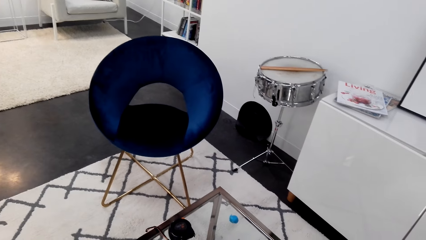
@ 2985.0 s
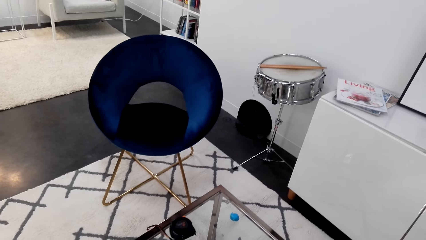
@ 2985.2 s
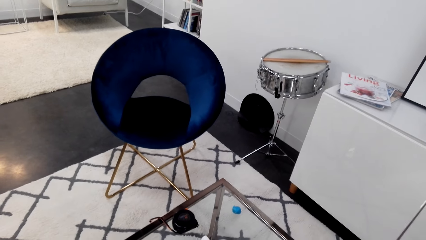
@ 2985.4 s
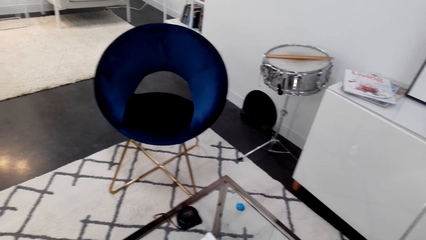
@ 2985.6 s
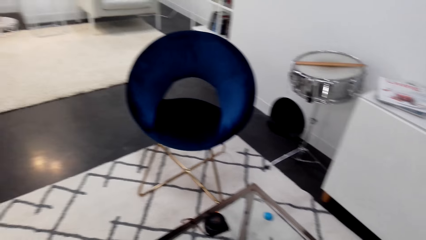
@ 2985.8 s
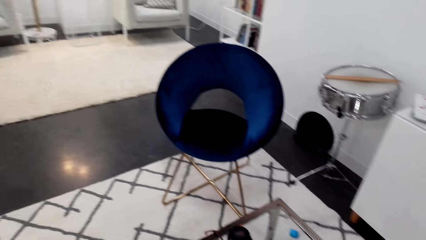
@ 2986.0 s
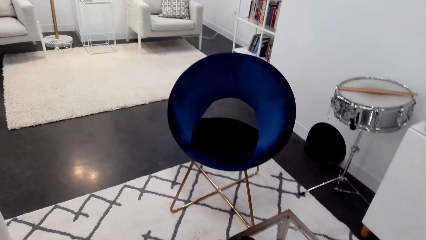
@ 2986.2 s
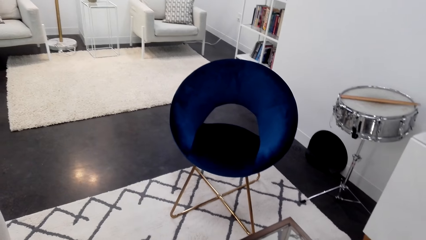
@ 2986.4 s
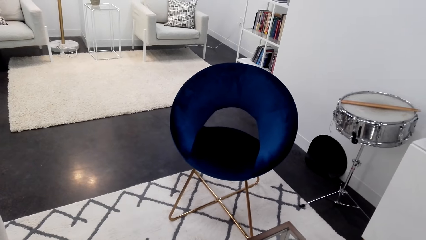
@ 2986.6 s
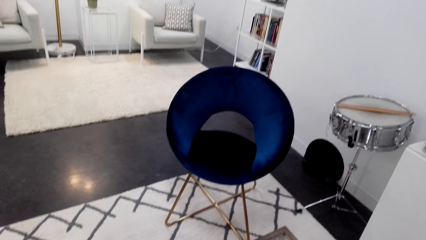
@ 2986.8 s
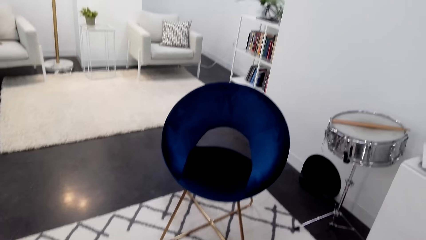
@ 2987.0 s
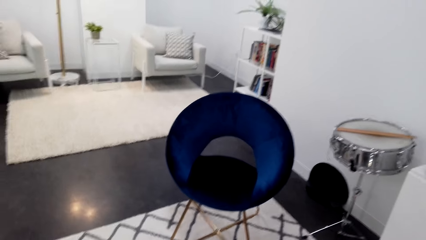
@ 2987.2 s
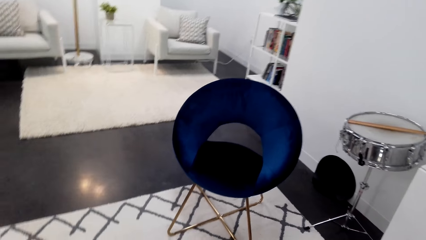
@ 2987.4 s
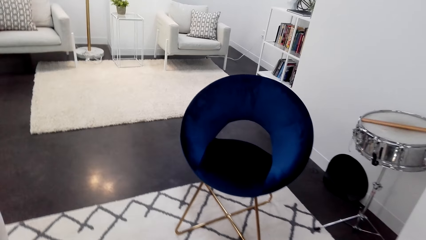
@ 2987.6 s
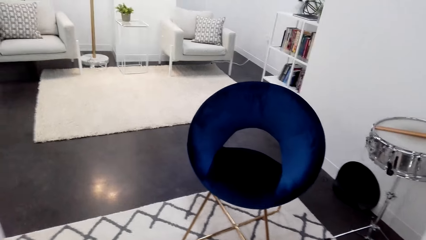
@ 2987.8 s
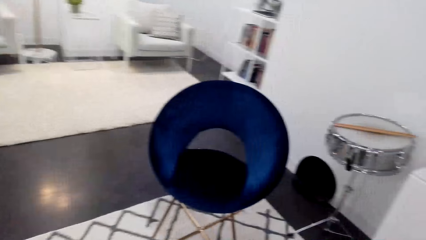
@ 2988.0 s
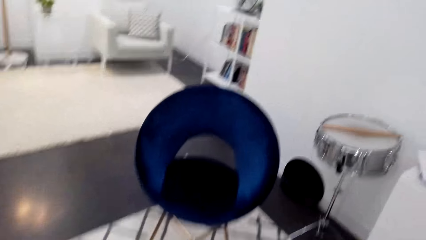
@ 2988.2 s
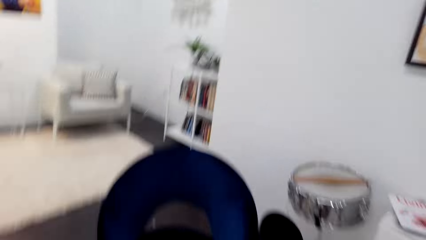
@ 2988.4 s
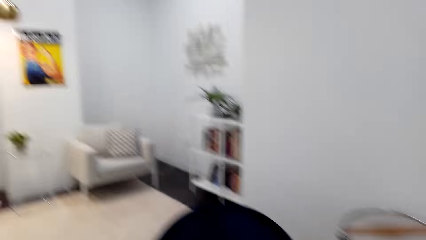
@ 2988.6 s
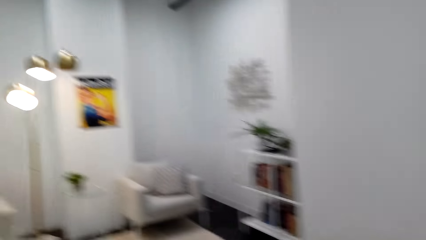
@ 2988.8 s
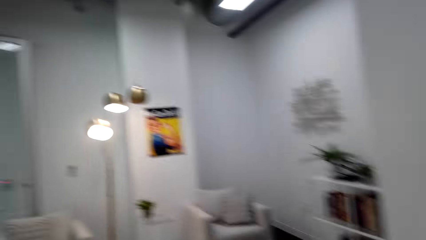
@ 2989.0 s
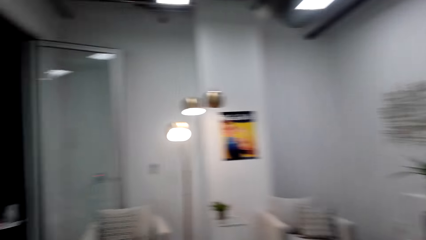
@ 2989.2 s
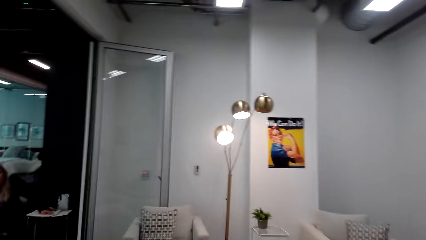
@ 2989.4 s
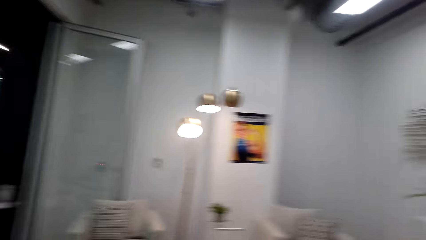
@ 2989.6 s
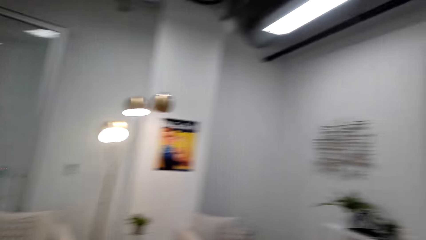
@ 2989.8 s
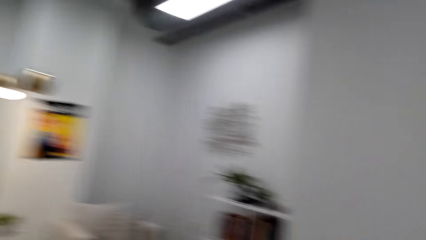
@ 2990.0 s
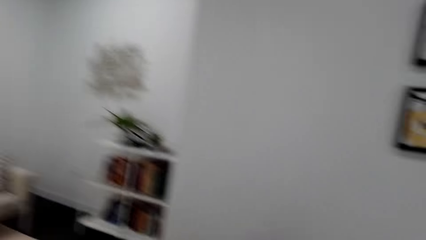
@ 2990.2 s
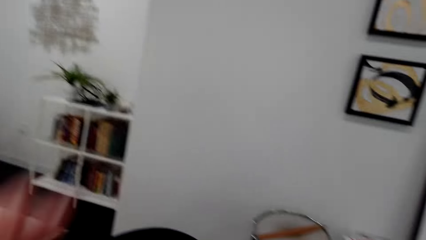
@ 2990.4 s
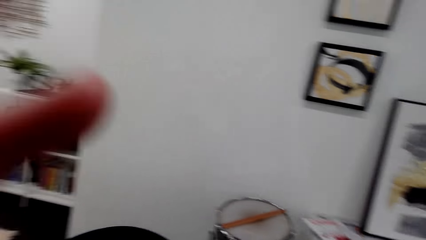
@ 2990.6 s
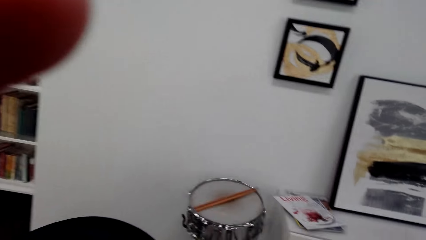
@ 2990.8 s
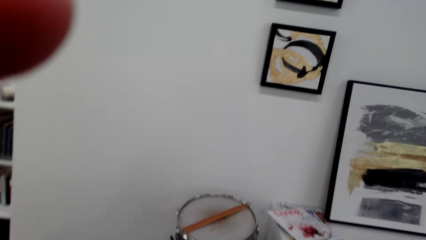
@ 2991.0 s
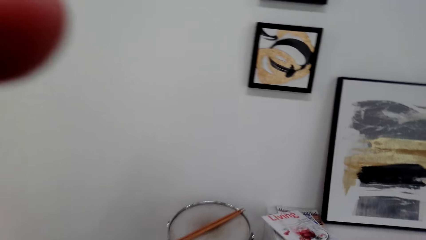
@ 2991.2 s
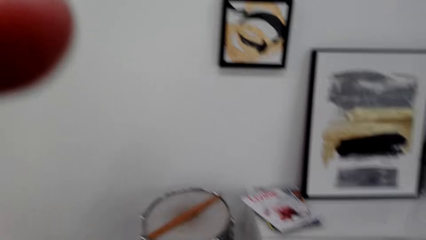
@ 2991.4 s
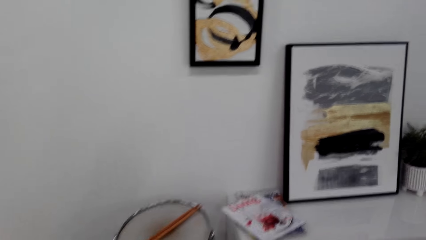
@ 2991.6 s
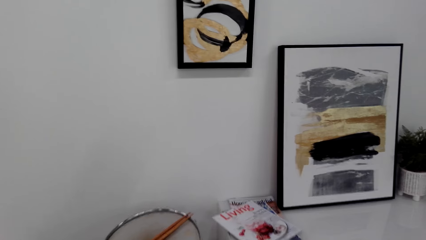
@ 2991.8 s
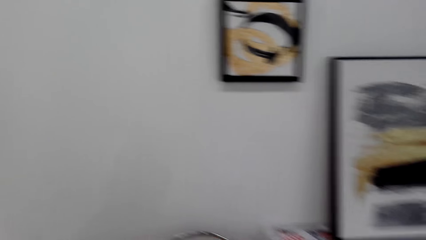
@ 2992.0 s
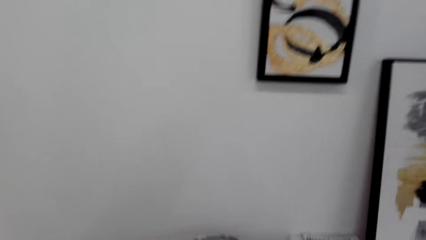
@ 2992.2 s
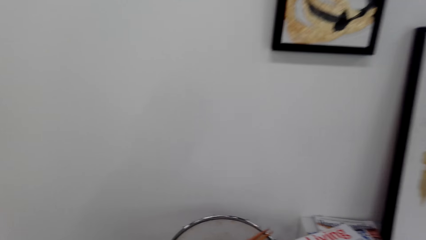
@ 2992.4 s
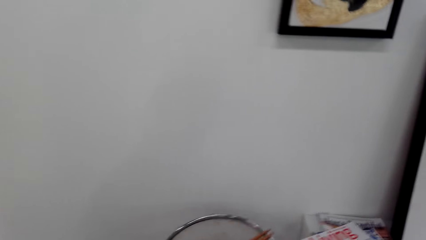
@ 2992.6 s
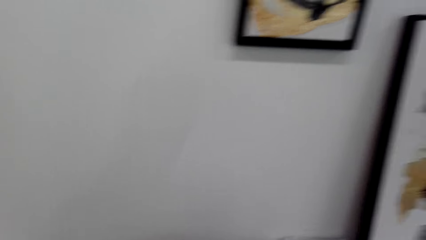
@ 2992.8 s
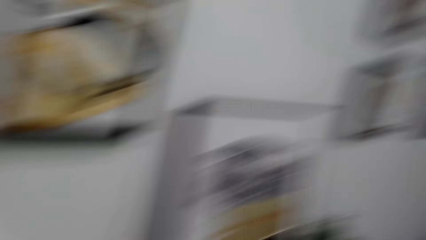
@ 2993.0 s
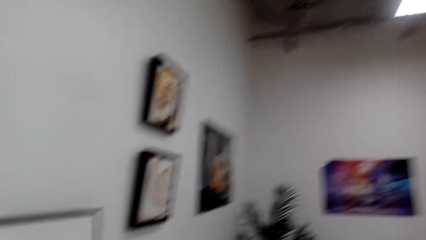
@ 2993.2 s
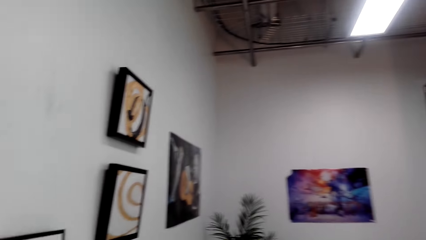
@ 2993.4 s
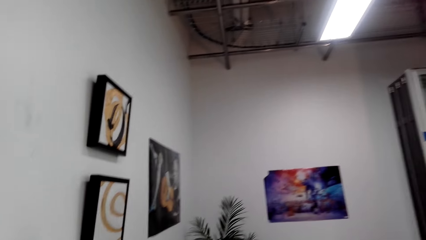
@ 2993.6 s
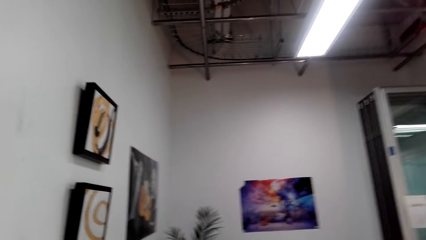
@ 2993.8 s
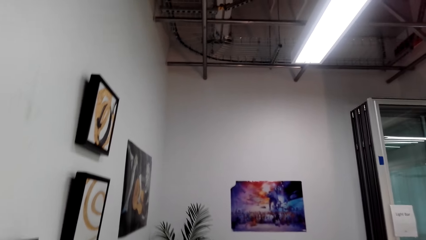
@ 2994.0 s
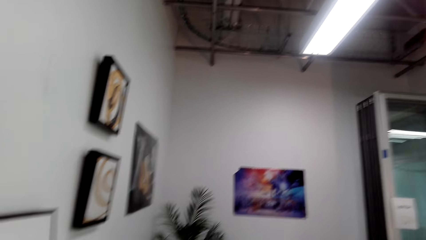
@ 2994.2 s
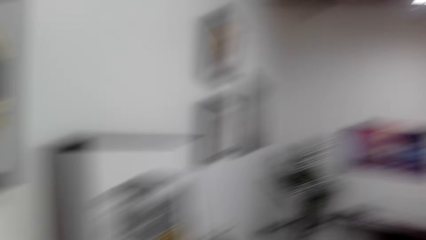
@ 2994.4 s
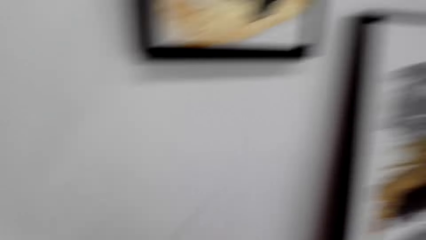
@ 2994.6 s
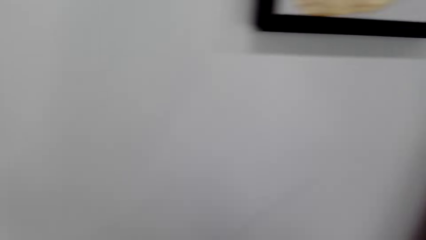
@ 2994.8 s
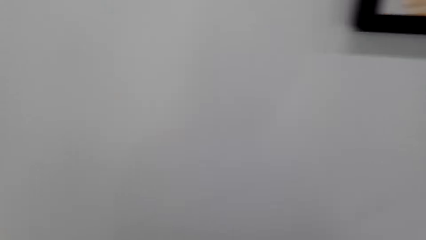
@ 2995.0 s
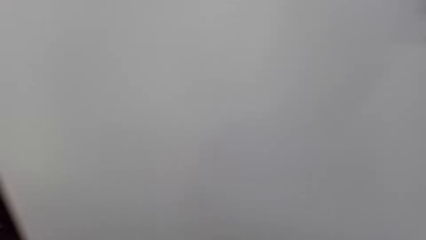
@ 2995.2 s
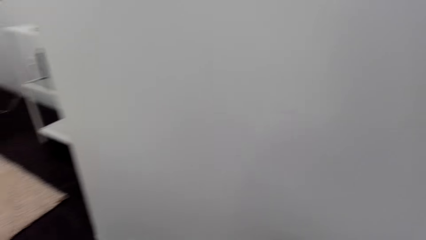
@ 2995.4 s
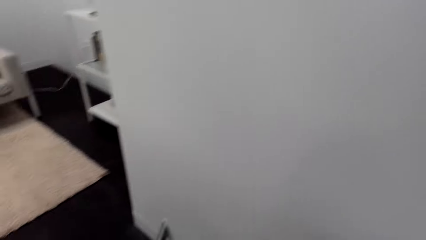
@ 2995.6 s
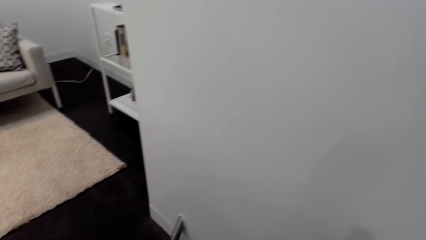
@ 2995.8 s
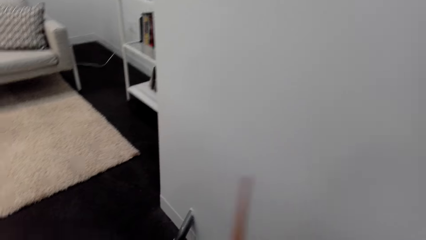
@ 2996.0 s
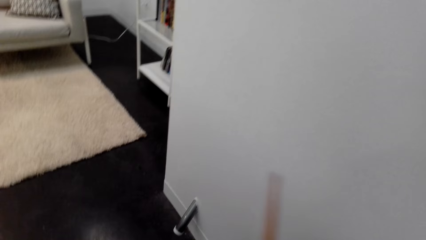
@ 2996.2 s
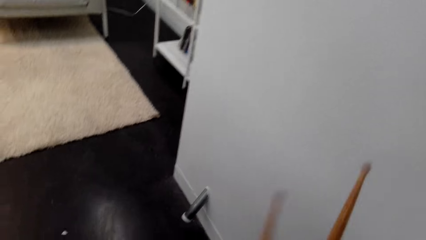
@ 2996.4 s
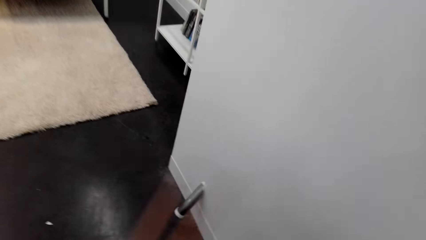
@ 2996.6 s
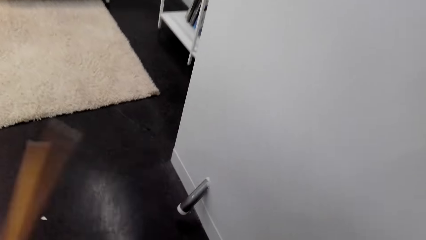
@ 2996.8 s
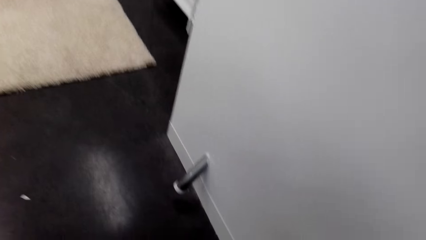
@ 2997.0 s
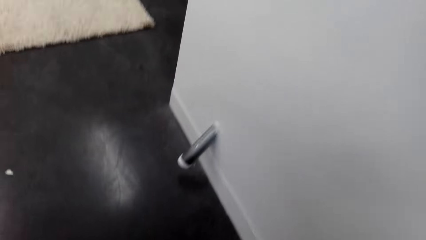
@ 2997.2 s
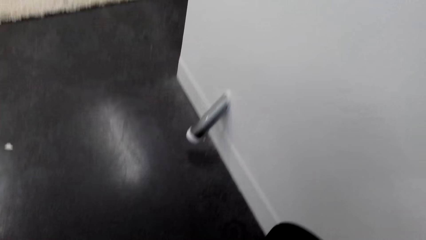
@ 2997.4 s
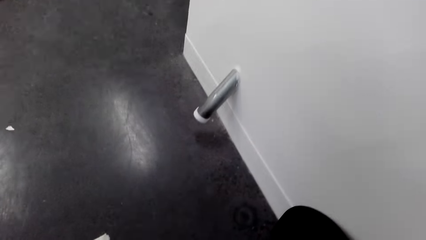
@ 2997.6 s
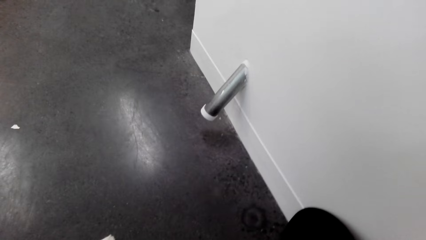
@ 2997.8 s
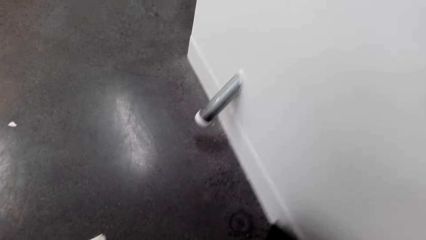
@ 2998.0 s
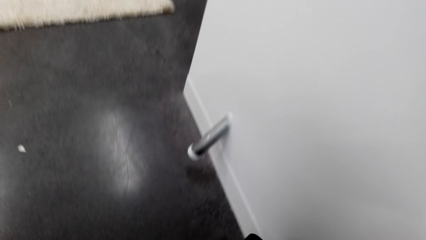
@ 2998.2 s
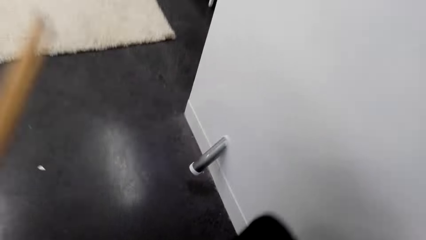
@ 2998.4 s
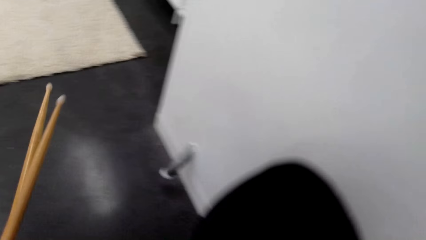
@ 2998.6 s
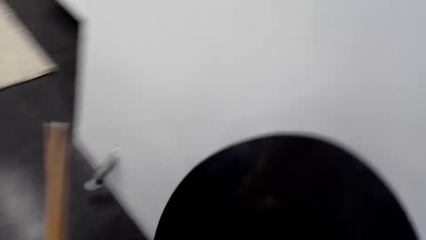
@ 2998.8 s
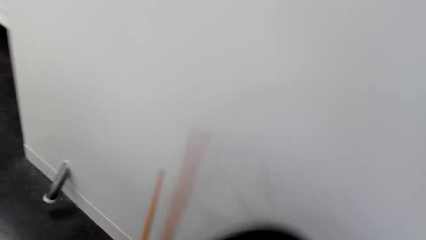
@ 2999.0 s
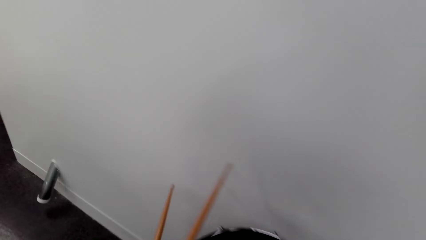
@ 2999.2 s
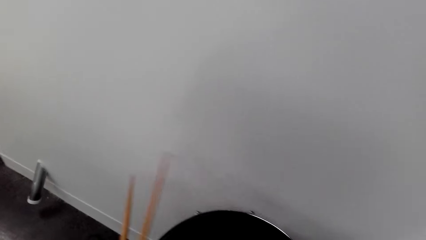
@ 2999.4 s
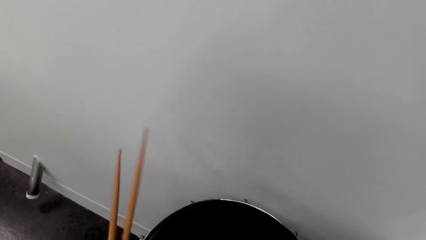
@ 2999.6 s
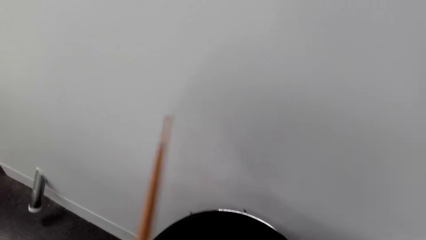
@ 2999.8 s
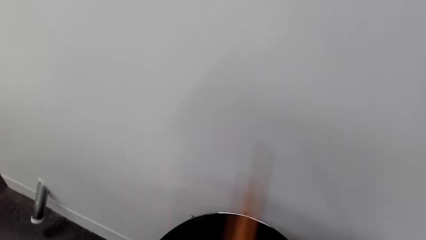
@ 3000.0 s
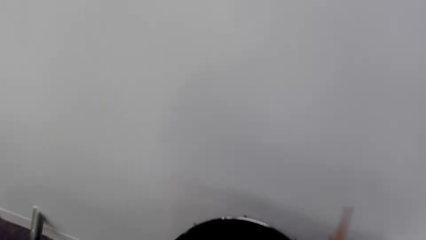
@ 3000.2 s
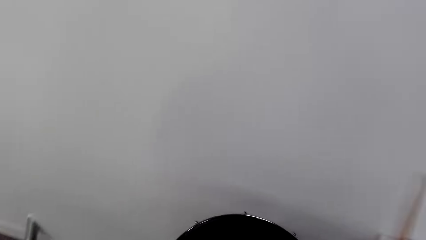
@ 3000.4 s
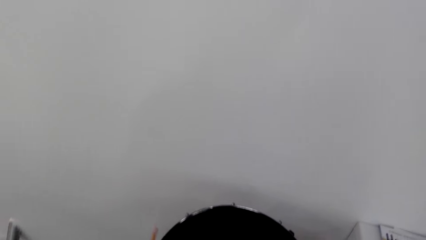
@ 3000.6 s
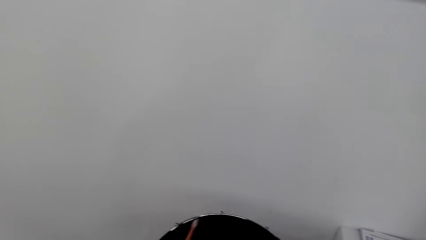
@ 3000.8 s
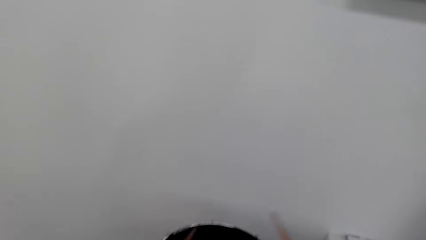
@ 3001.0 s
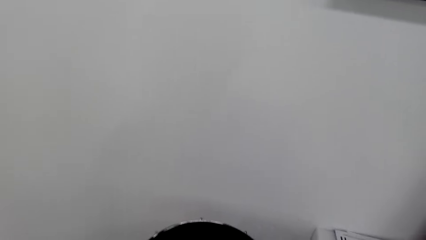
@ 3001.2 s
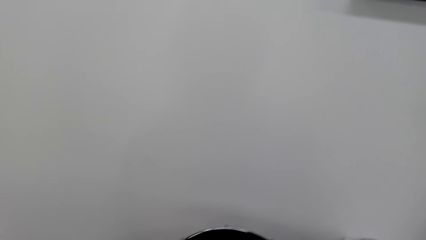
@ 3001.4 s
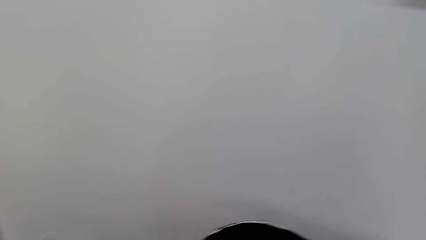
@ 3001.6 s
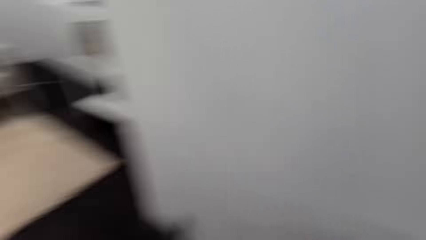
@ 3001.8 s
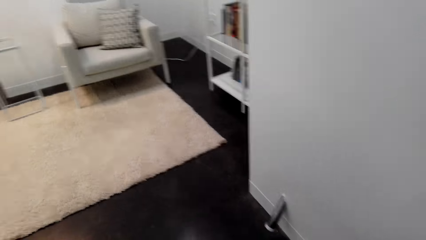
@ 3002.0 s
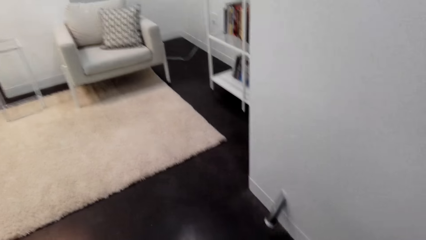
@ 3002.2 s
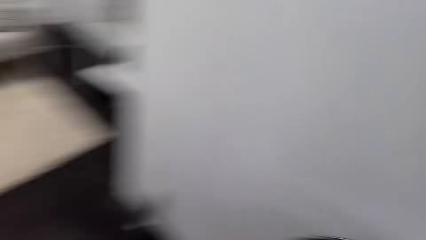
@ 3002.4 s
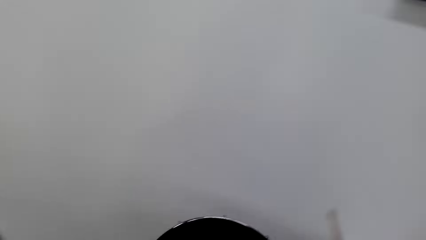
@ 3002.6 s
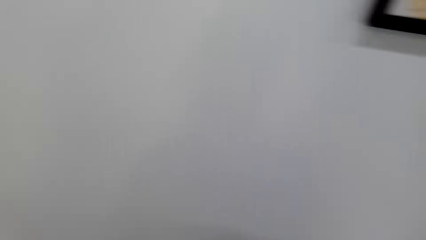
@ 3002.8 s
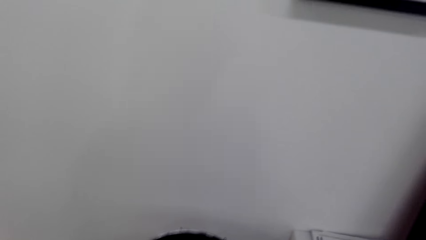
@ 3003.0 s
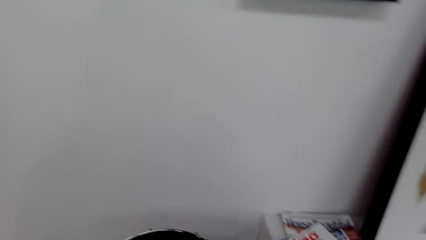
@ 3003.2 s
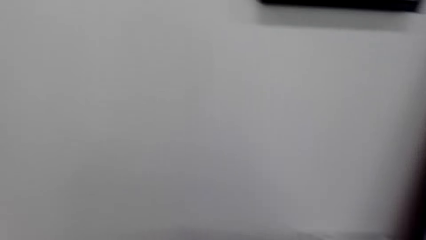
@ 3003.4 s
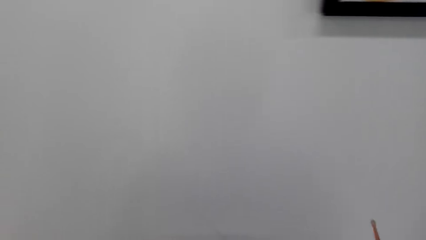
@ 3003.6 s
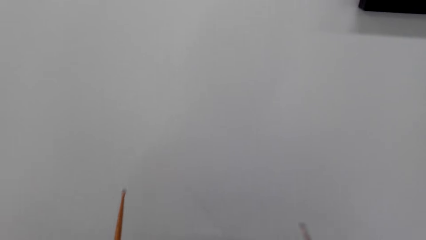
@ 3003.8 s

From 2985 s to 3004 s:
The camera wearer moves around the room. They adjust the camera. They look at the posters. They pick up drumsticks. They pick up a ply shell cover. They cover the drum with the ply shell cover. They play the drum.
